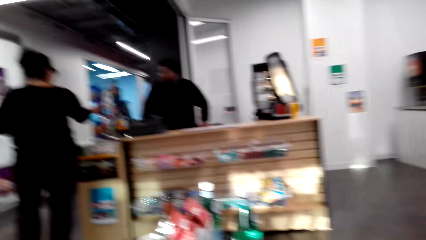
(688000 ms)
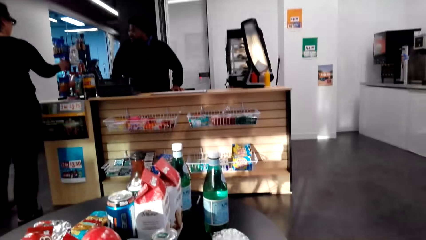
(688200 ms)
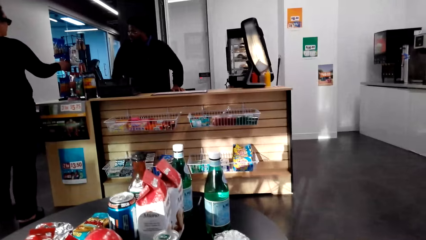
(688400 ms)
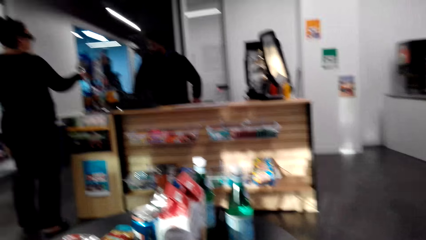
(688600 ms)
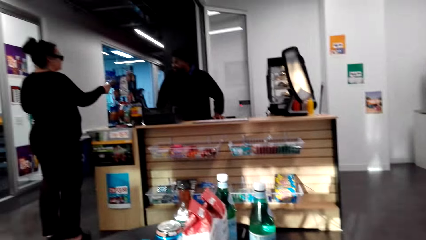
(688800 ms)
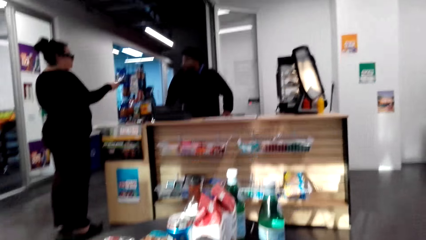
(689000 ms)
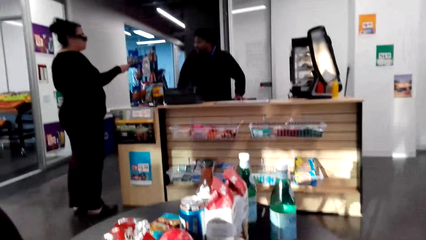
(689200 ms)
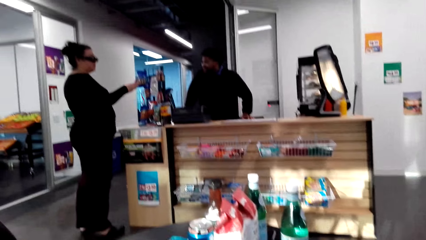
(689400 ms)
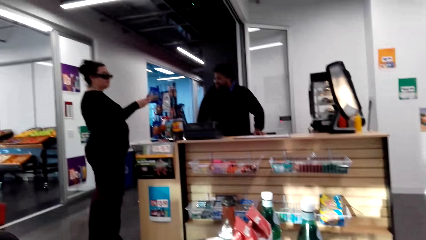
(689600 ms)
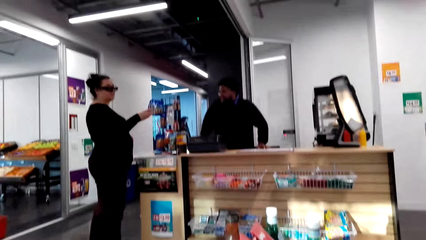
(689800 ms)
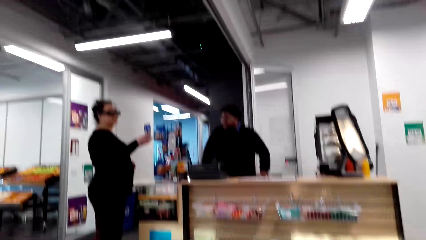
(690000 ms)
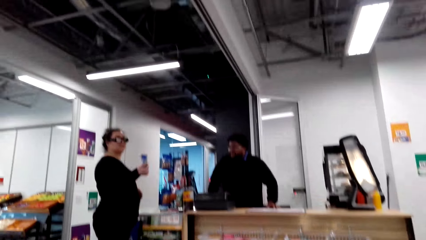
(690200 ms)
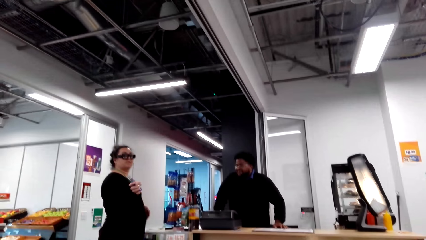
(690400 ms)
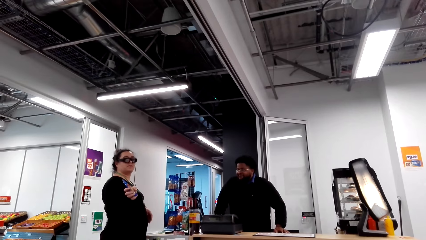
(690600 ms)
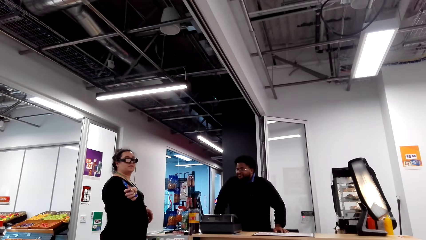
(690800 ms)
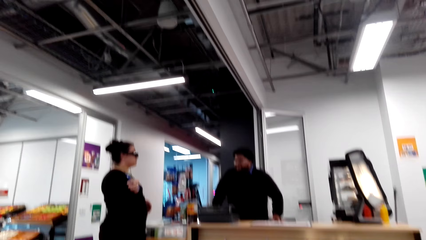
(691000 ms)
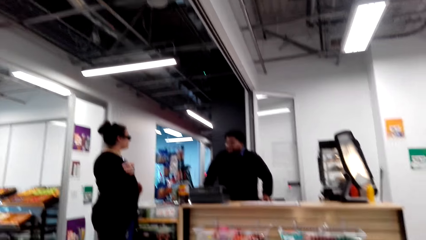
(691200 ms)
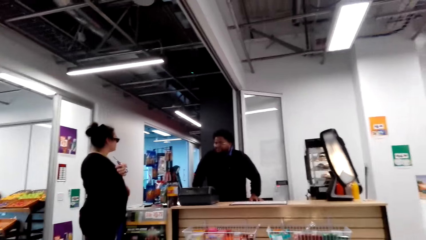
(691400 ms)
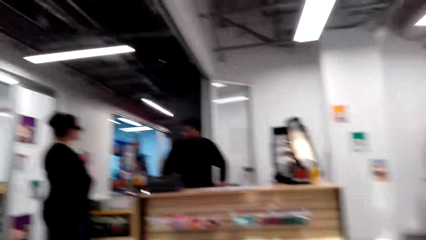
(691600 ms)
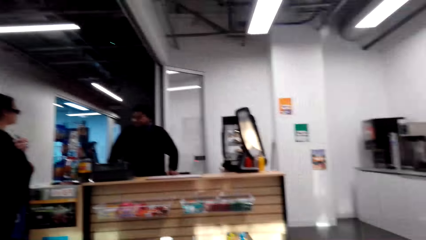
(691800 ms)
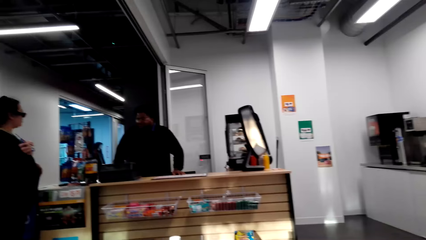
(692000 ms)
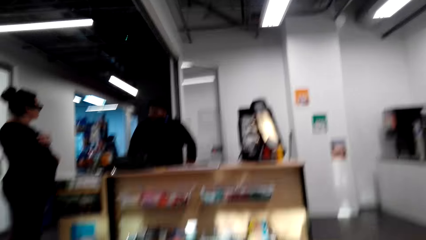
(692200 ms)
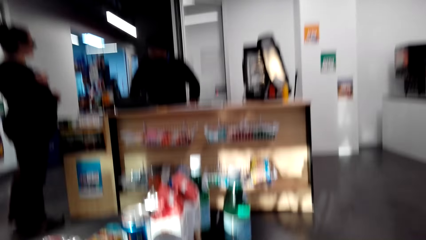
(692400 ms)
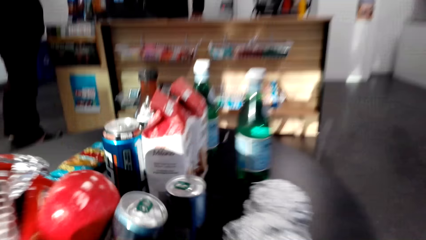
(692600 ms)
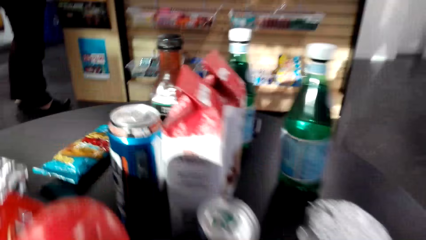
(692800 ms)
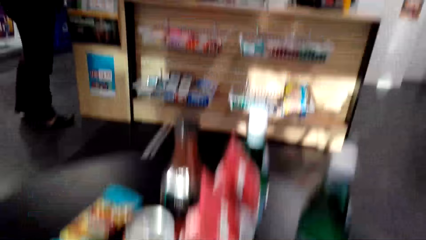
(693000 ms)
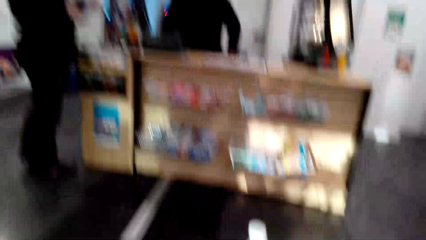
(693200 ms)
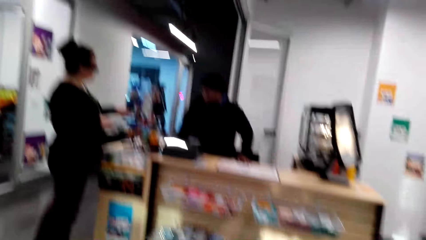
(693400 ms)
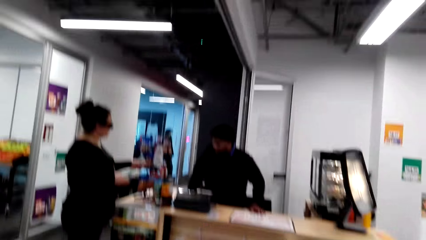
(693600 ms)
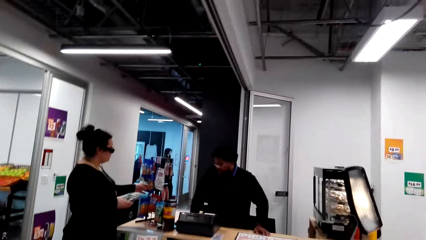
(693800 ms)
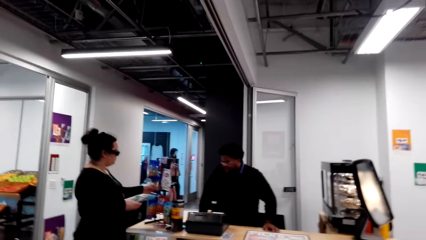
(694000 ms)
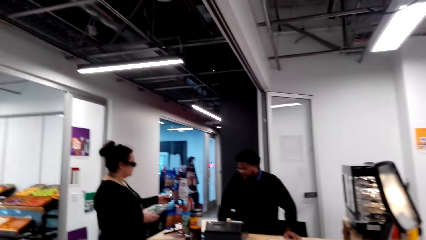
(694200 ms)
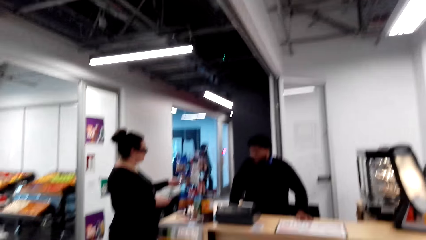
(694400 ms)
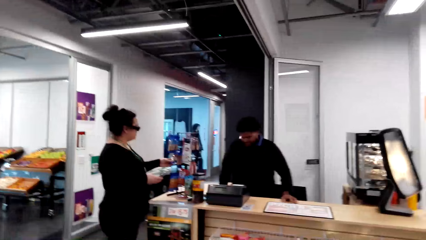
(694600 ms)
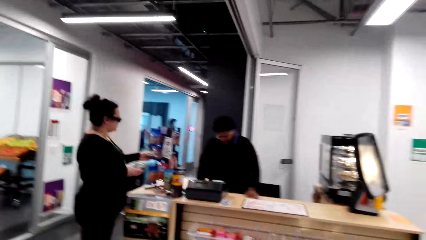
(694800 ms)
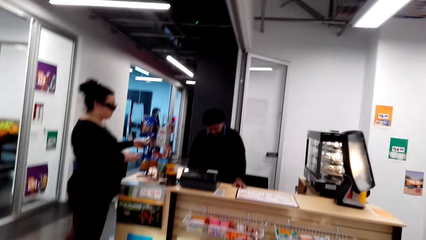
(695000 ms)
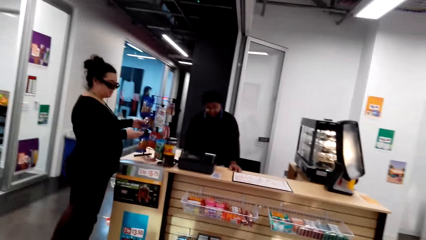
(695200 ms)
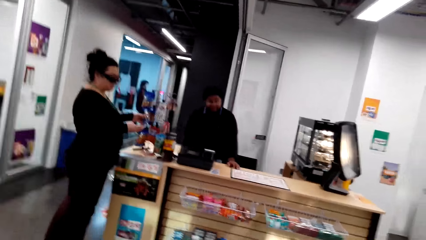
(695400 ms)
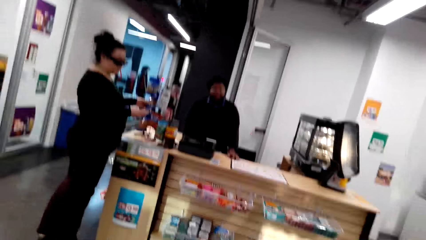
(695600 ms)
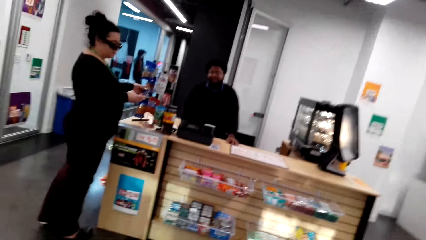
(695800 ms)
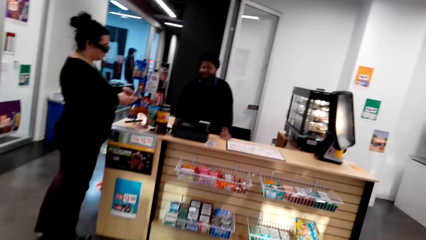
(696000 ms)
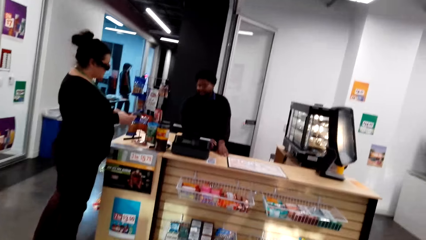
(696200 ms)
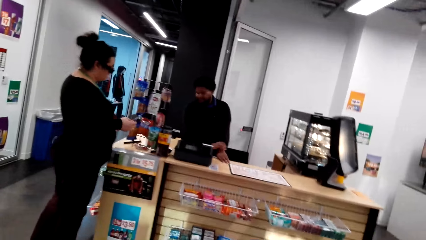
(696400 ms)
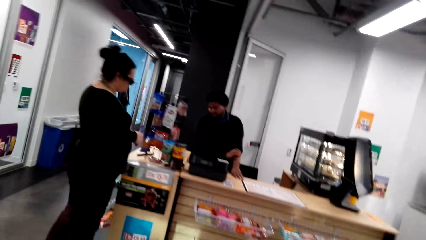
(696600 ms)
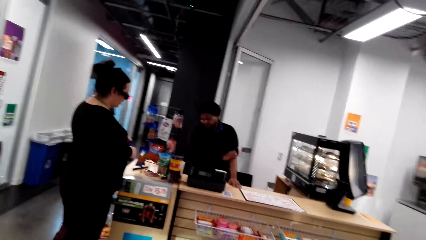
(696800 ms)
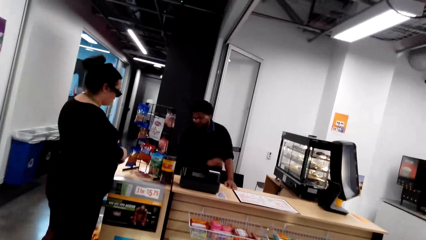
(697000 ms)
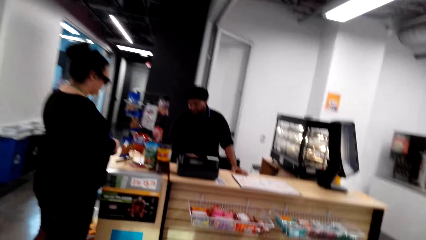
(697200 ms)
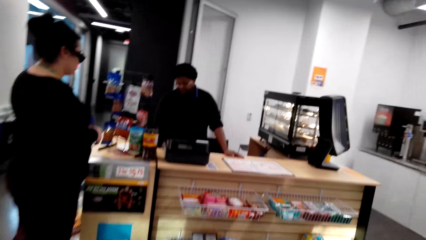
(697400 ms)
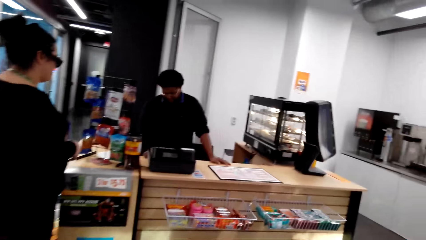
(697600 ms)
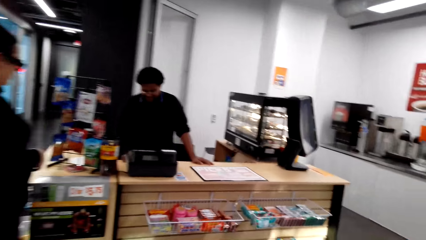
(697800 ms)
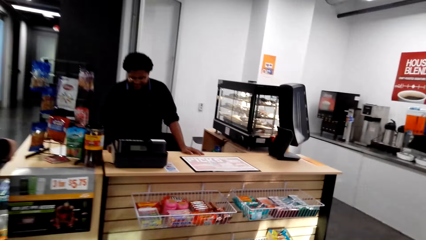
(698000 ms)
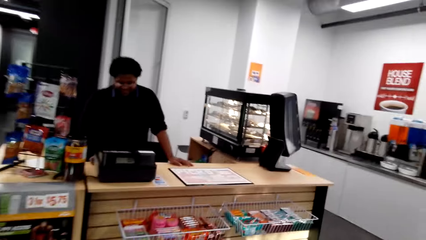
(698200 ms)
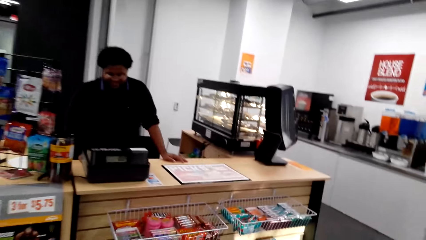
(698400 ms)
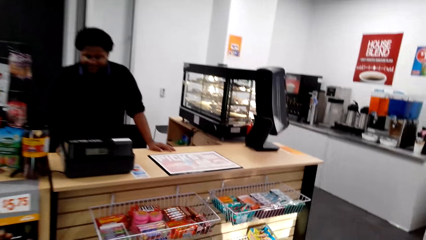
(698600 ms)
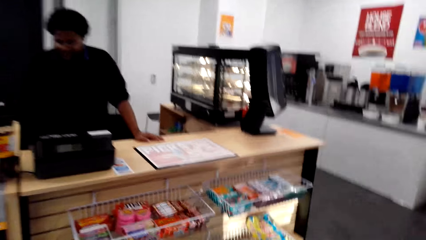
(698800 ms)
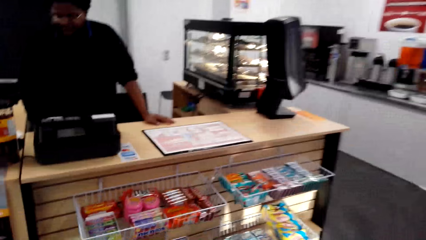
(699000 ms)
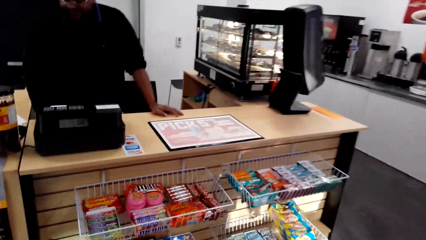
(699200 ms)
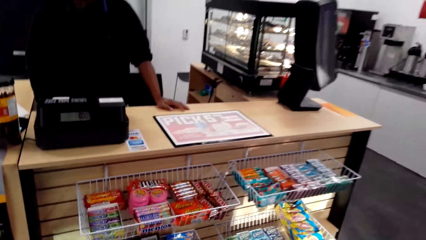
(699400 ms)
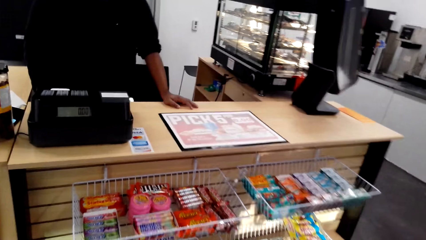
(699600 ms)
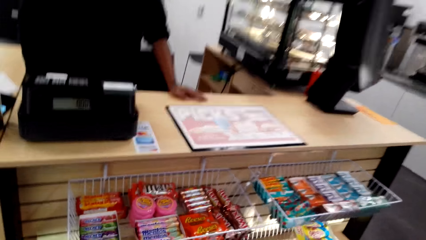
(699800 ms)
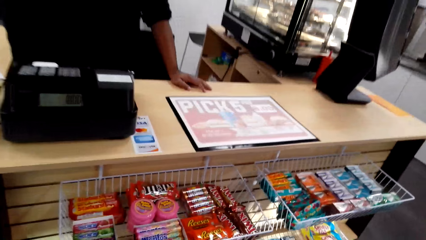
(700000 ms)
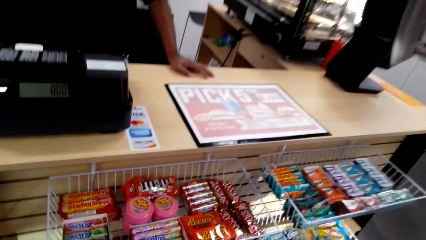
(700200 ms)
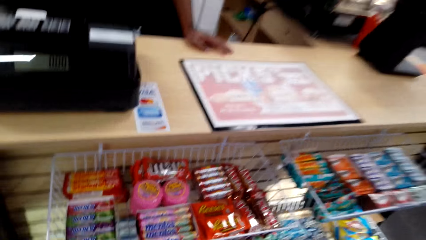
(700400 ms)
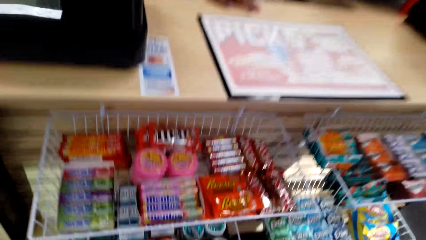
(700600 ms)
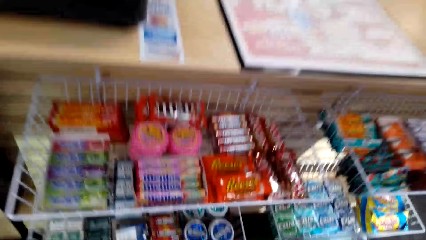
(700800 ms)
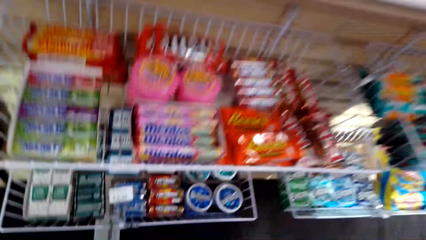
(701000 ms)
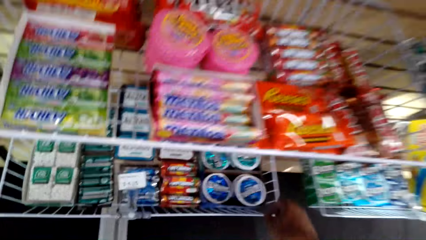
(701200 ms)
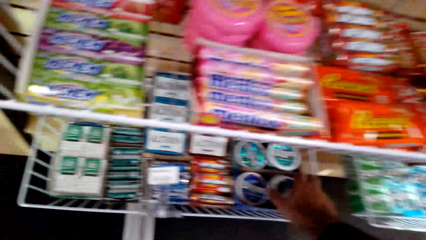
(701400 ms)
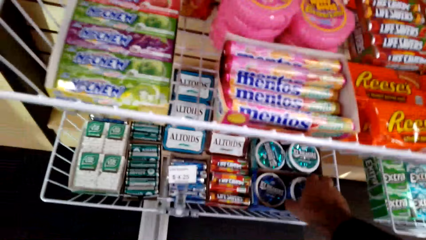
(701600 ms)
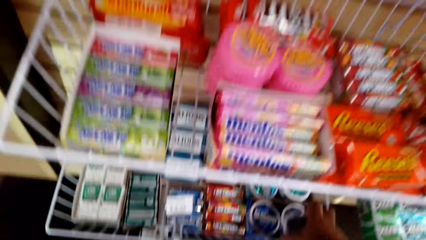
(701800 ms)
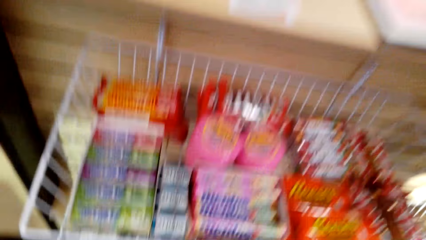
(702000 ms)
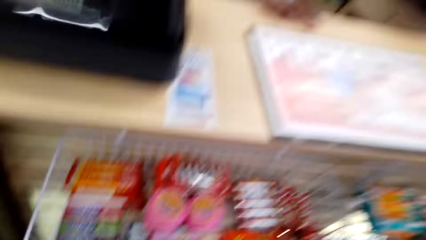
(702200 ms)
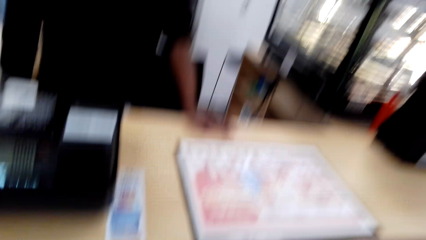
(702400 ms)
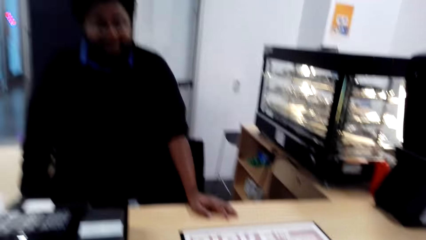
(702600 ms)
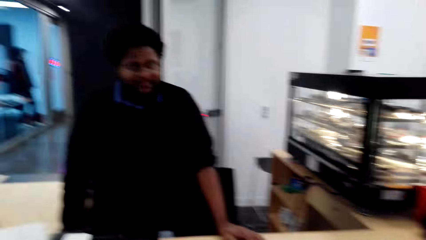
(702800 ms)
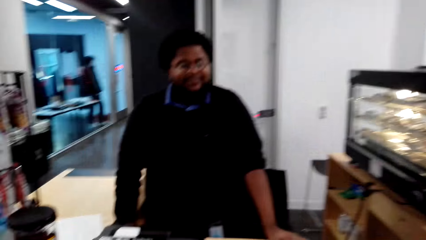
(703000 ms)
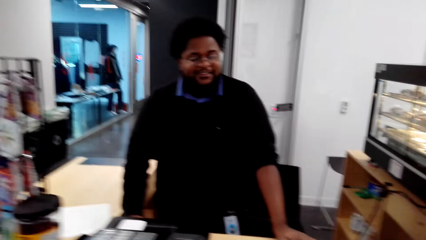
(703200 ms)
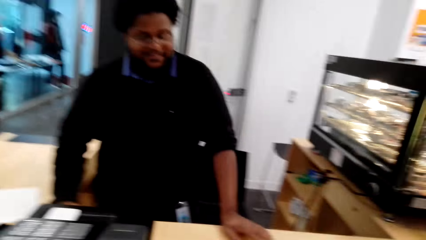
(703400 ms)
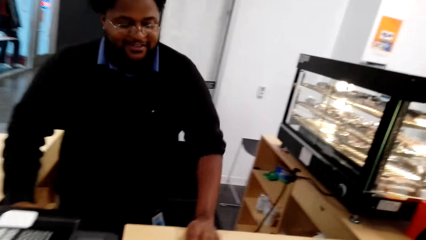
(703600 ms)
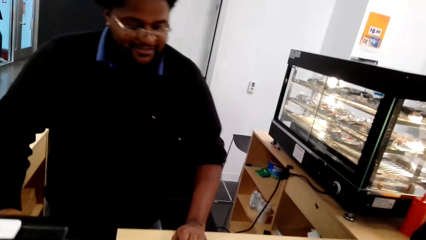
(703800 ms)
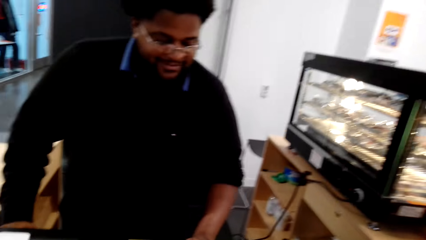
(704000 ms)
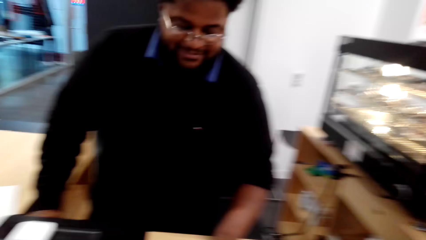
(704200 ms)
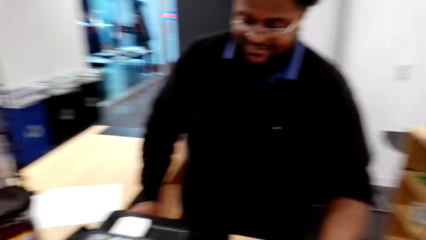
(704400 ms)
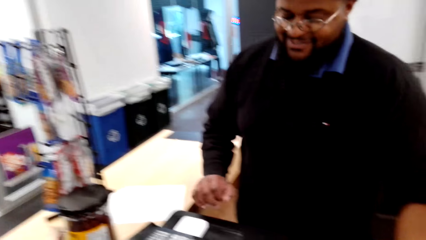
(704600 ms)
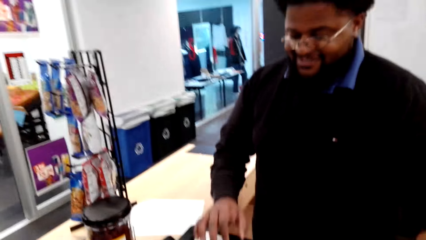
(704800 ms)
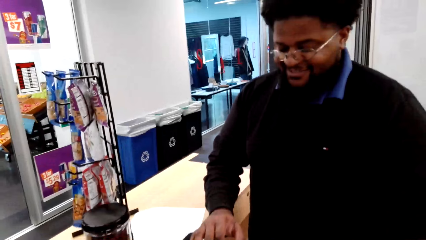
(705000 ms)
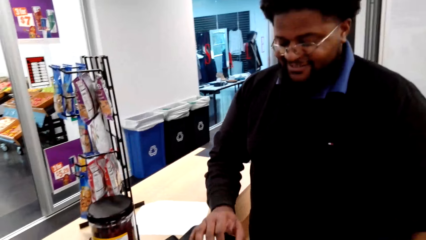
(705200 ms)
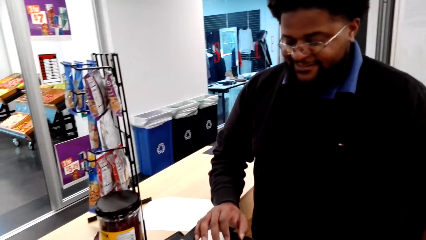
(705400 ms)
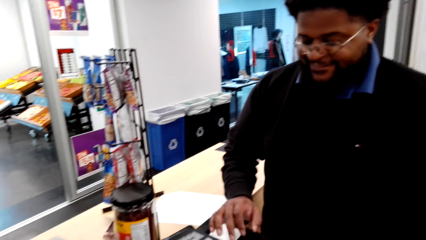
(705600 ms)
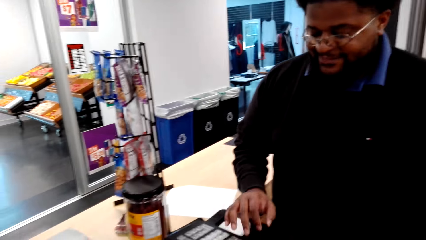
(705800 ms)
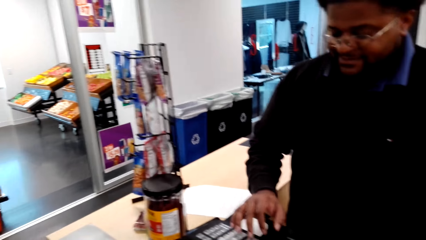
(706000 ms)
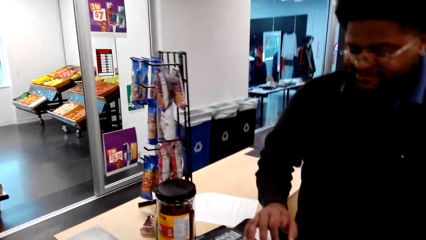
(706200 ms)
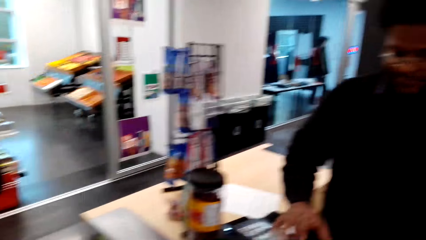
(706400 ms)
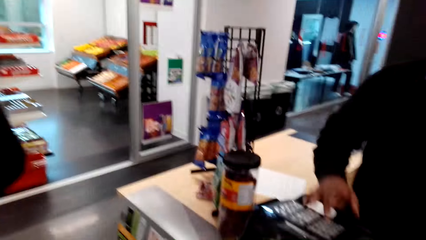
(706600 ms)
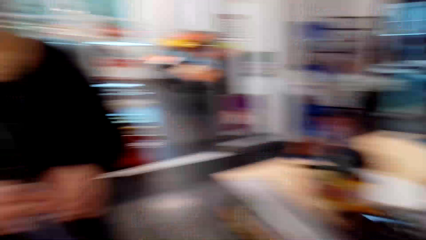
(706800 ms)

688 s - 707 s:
A woman picks up a packet on the holder. The camera wearer converses with the woman. They get up from the chair. They interact with the woman. They move around, walk towards the woman, and converse with the woman. They pick up candy. They interact with a cashier. They look at a man. The cashier uses the cash register.
